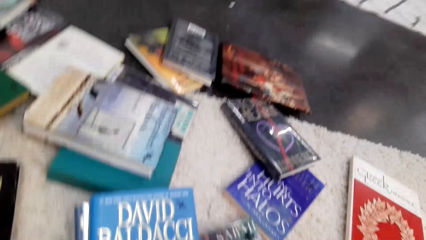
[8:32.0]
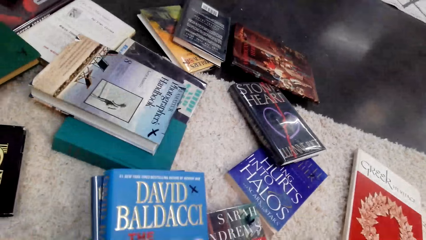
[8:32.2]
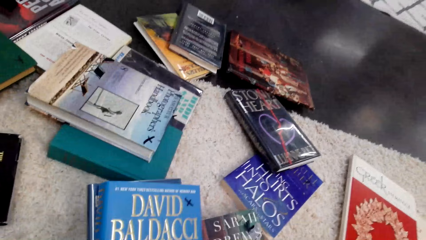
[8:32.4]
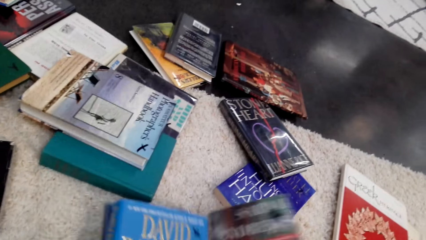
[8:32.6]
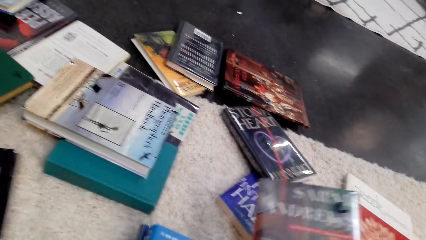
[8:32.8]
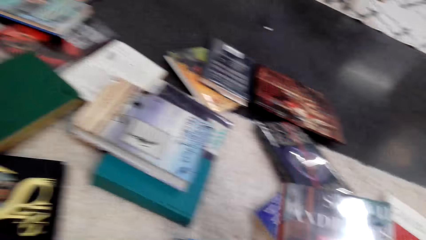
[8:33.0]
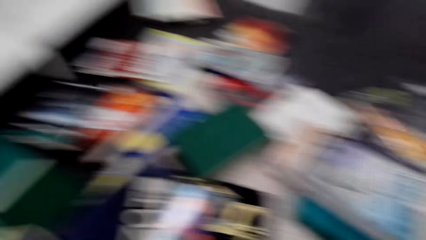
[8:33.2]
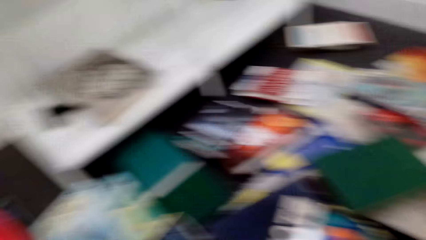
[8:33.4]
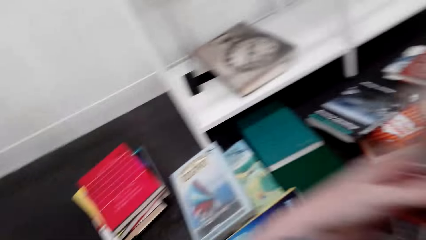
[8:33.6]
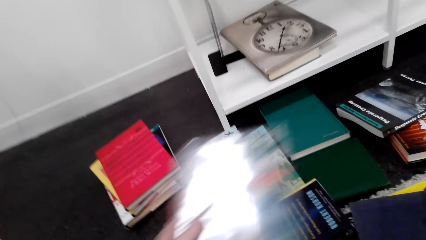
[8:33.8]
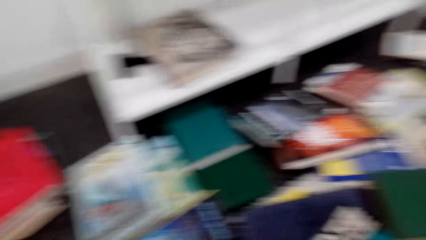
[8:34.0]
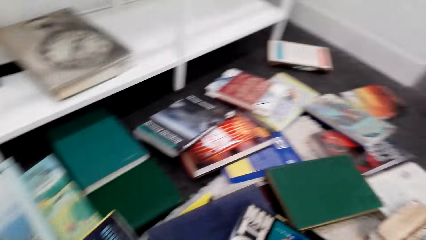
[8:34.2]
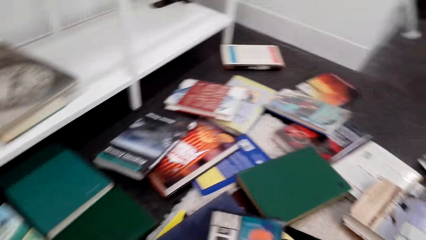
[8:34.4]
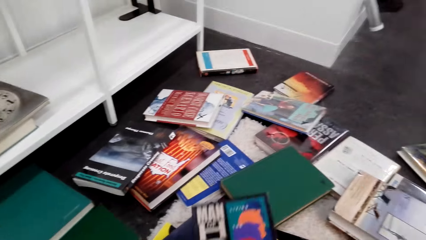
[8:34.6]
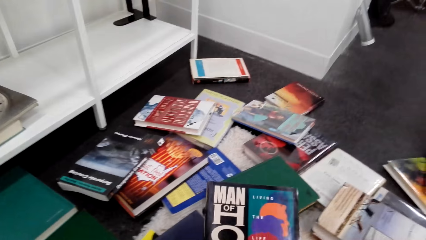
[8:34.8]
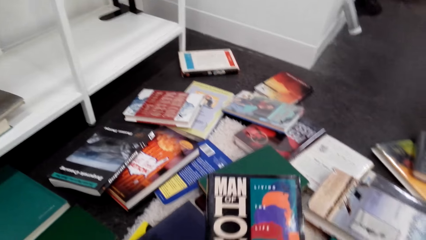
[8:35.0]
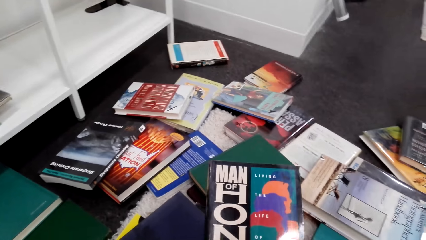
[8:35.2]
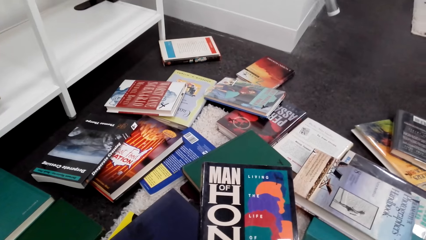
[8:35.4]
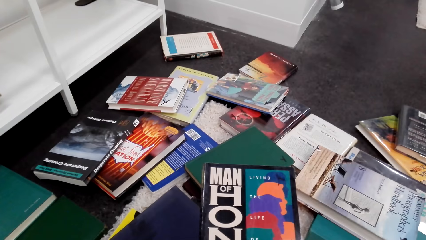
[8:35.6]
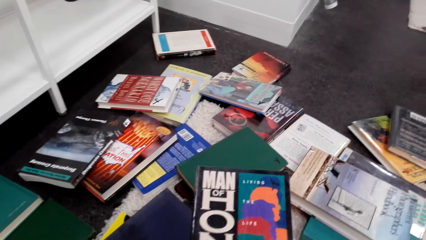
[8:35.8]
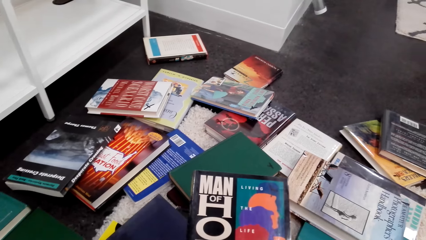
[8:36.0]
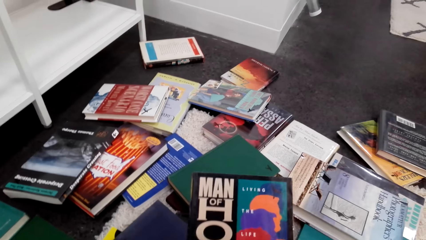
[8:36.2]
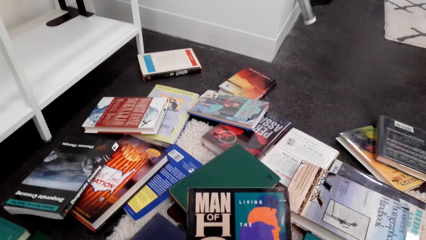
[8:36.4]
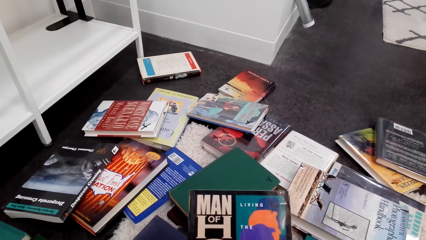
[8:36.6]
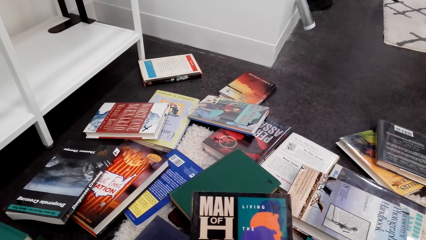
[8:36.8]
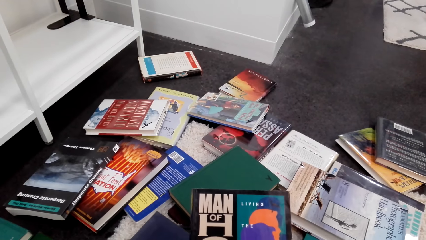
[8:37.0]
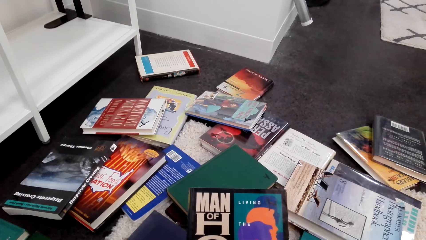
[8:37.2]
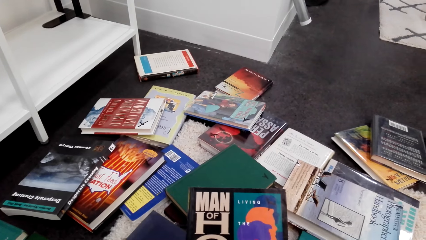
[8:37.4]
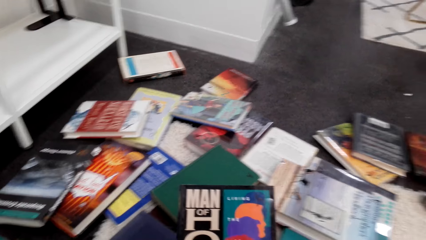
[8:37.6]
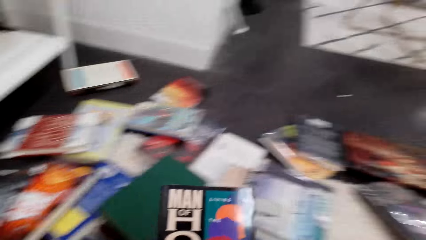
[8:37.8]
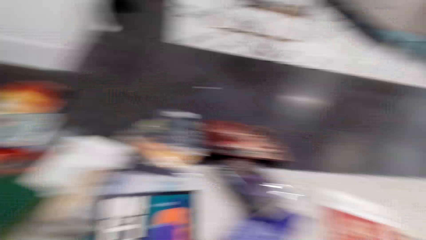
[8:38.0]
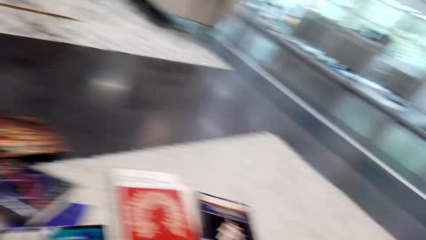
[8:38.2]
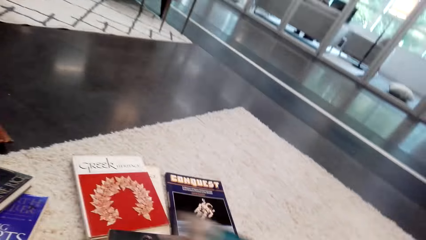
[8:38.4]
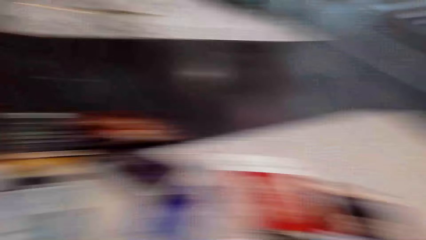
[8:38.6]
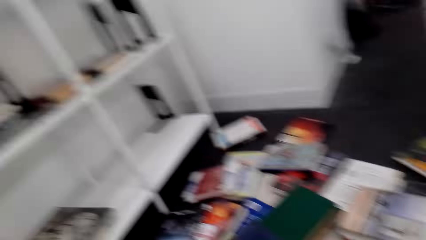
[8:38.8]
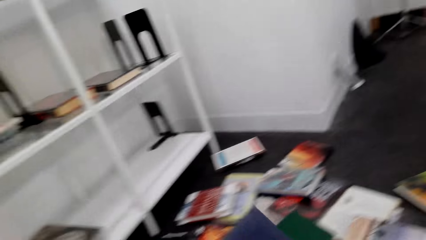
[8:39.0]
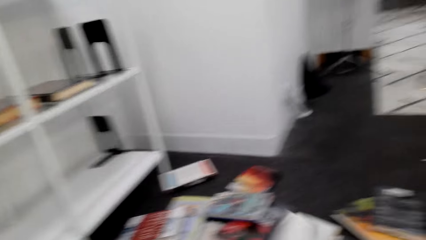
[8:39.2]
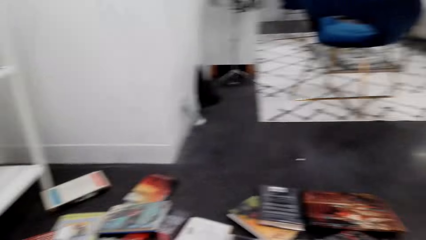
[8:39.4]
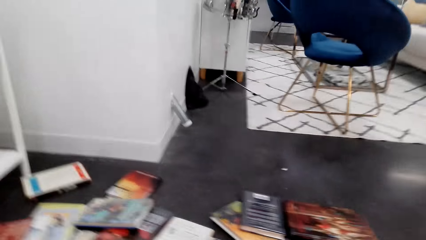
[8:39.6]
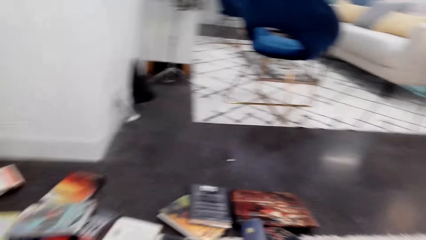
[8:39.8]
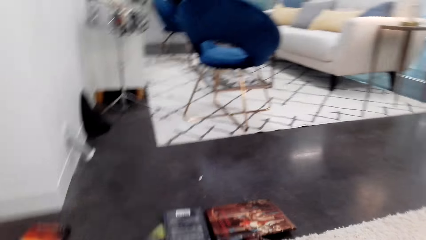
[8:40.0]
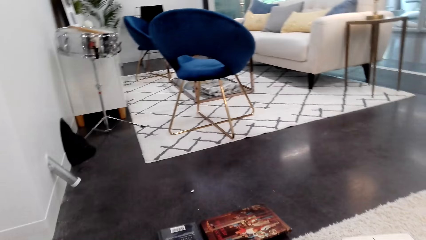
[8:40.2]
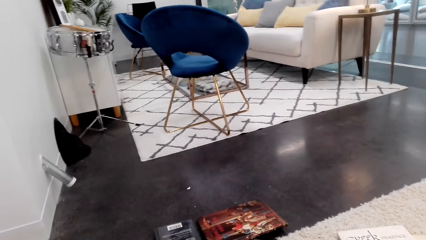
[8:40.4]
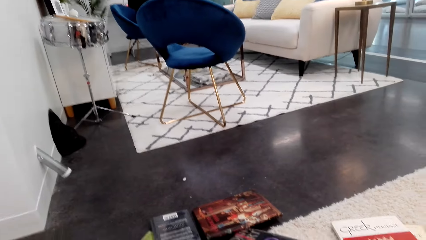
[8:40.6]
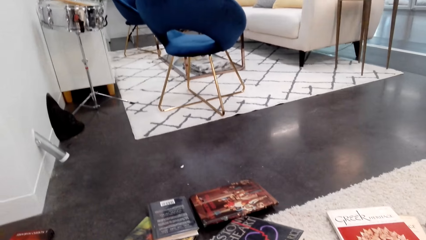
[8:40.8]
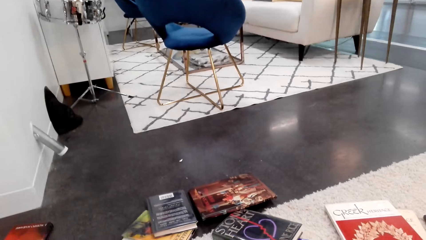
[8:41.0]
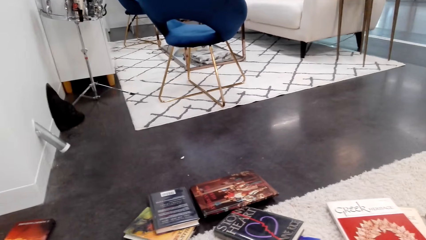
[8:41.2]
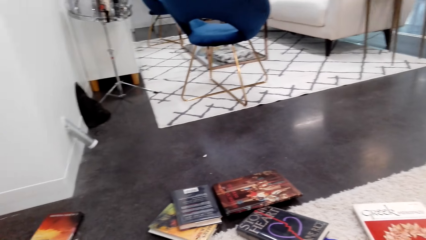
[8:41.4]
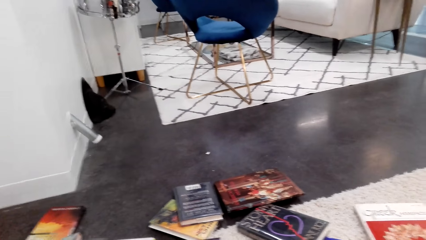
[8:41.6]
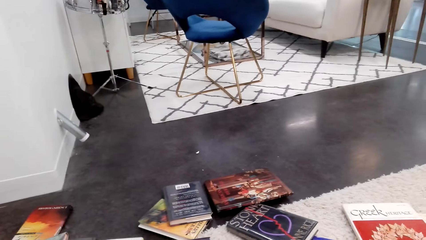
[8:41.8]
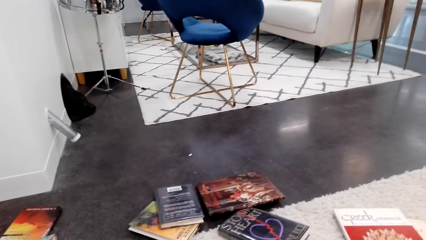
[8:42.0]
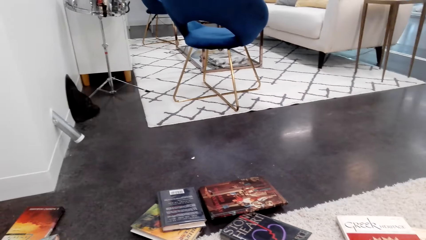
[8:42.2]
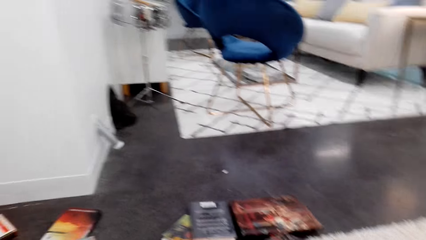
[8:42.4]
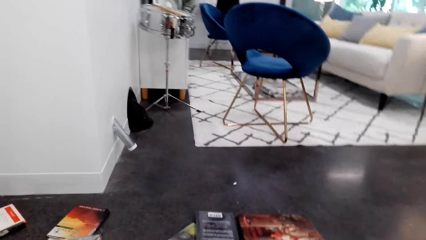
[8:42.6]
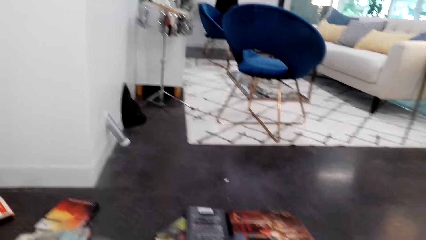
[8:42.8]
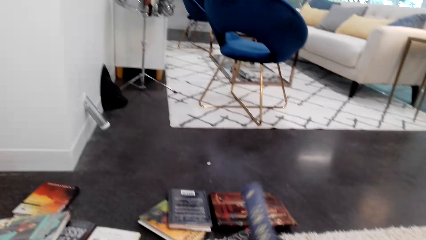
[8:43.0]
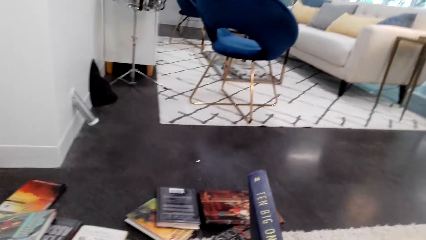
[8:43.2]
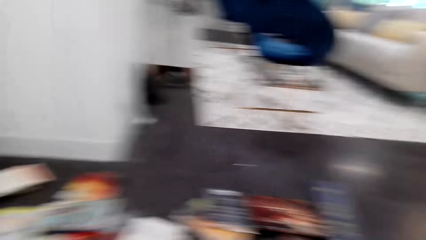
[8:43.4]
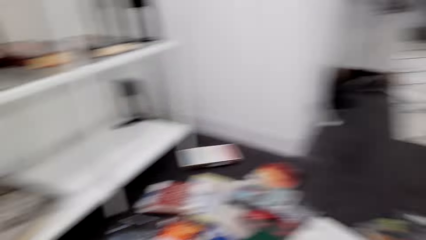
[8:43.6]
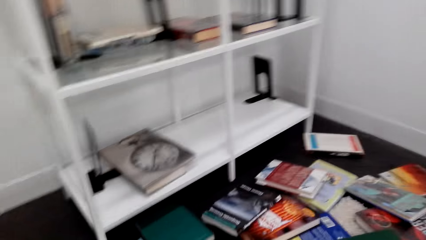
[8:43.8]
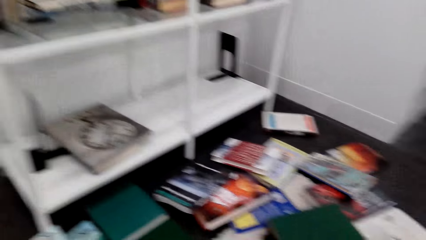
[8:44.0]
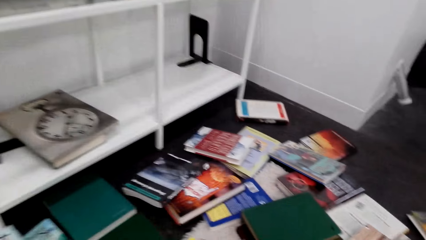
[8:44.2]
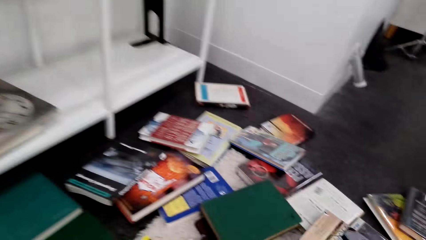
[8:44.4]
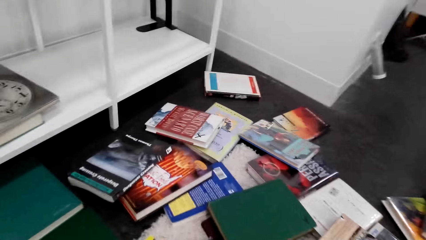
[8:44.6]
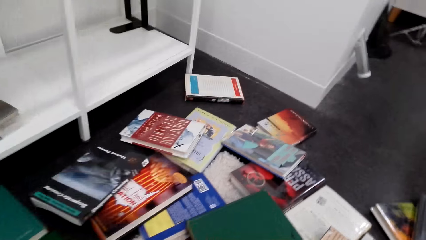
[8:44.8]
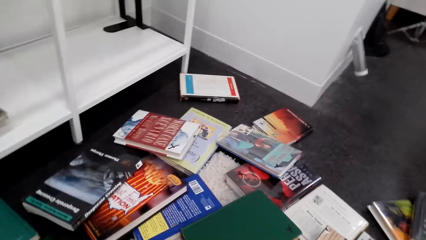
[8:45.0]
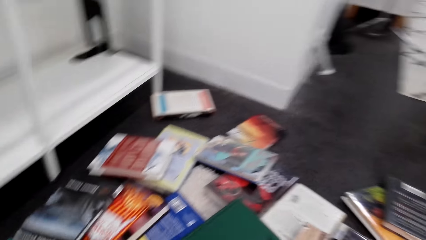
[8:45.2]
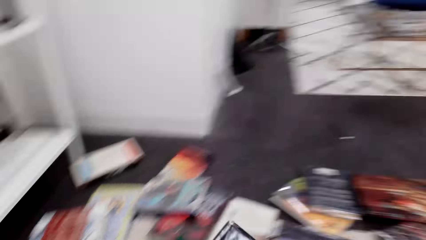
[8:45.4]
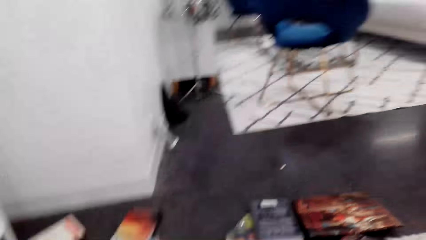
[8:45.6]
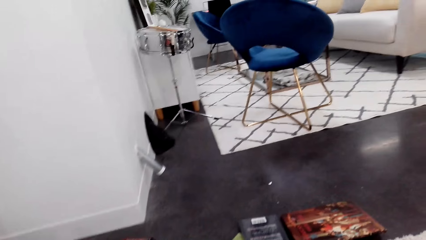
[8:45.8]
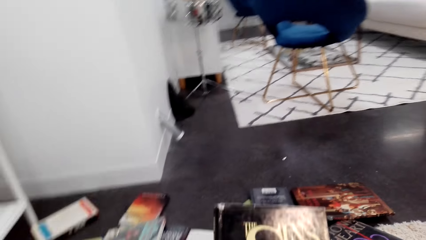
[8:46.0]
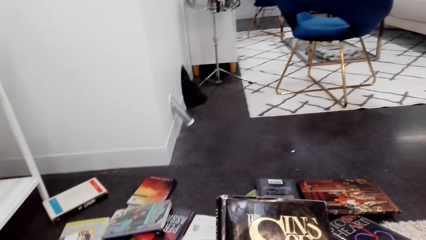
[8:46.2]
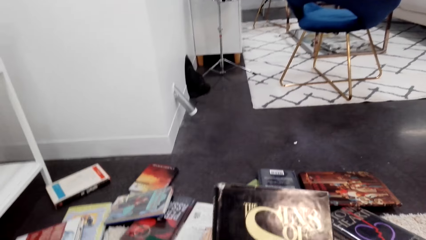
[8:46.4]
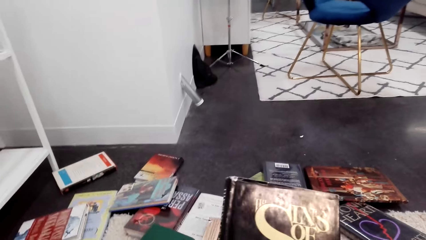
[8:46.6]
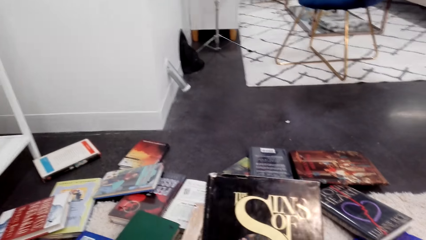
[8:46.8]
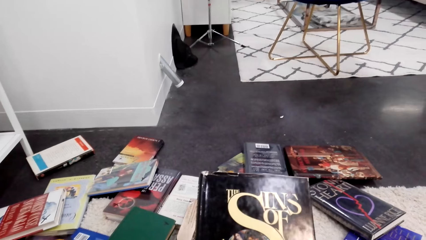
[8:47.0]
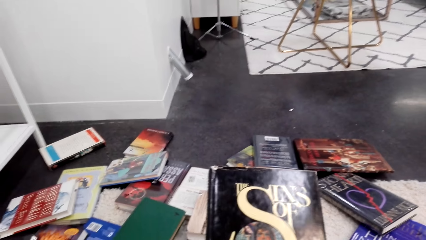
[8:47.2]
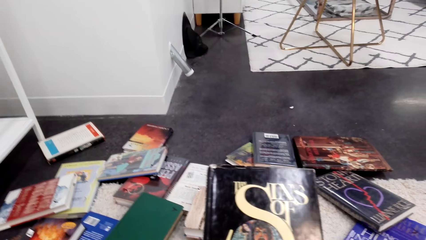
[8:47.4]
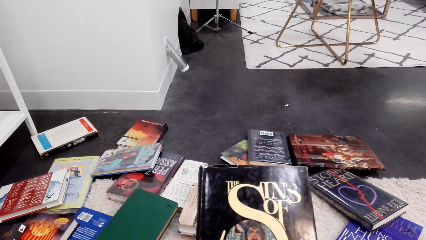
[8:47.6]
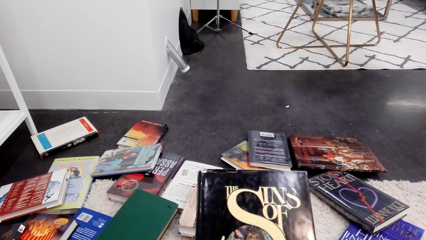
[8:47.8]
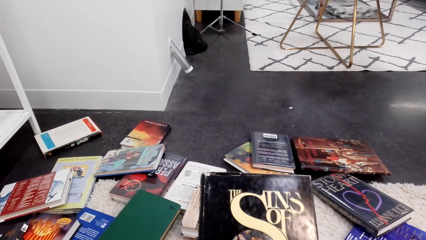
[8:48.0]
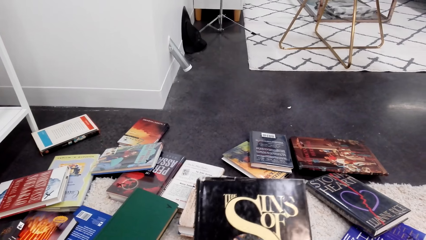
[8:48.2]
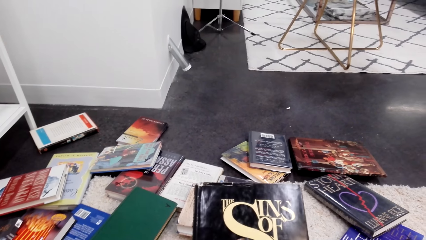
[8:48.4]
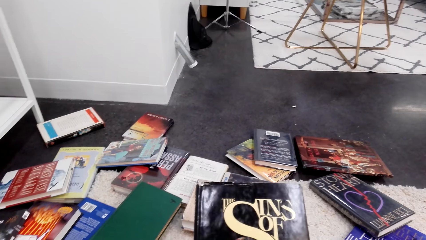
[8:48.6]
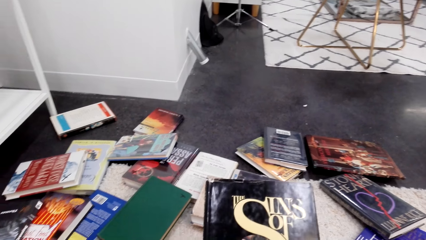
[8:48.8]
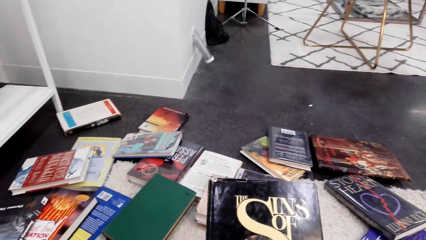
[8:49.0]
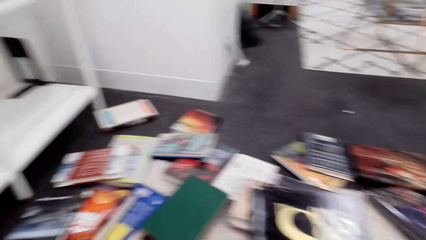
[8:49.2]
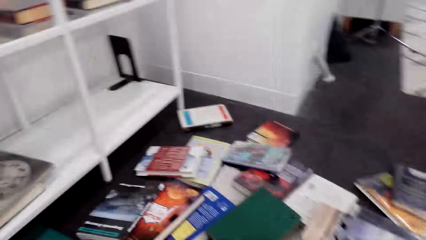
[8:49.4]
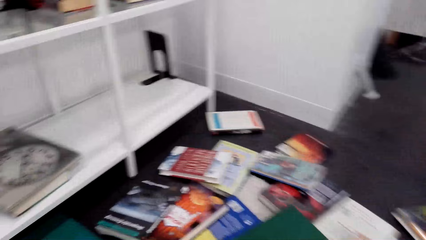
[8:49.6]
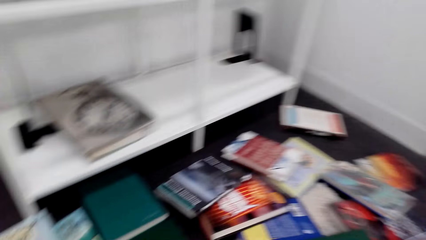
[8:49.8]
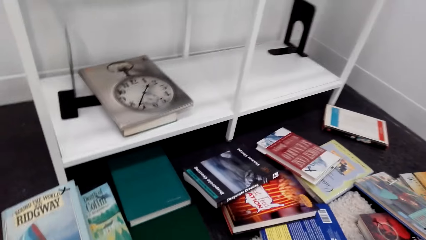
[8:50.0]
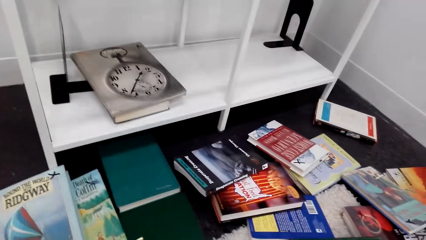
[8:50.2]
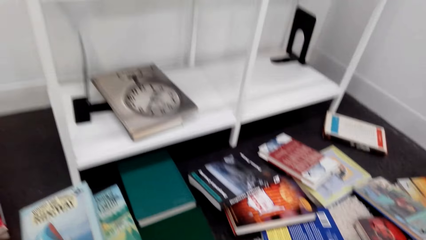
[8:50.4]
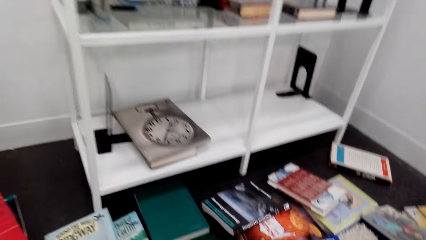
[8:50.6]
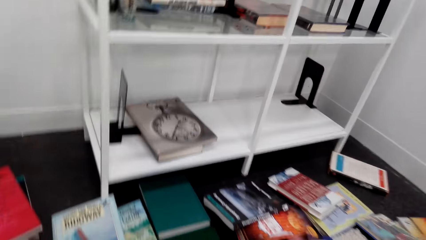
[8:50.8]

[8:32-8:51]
The camera wearer arranges the book. They put books on the floor. They pick up books from the floor. They check the book. They put the book on the carpet. They check the book. They pick up the book from the pile of books. They check the book.
